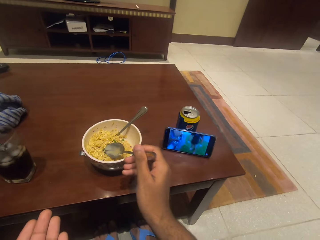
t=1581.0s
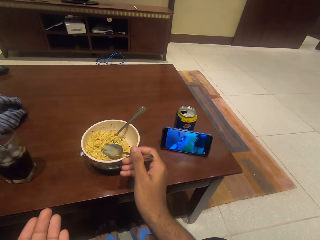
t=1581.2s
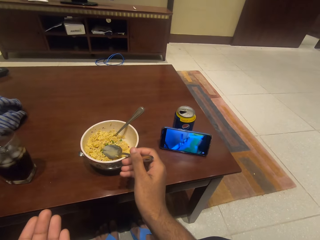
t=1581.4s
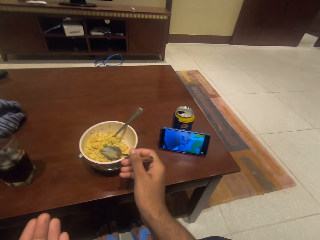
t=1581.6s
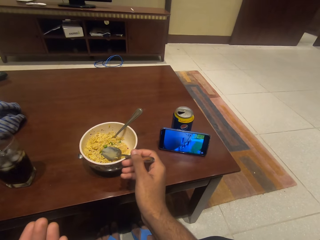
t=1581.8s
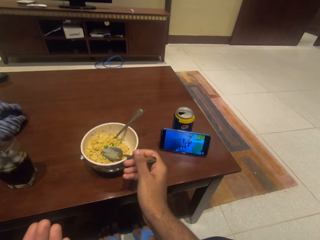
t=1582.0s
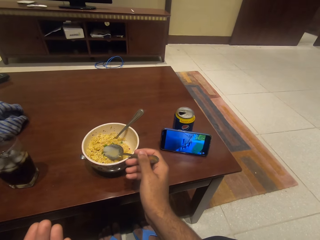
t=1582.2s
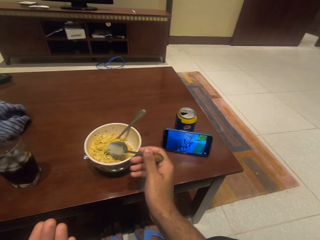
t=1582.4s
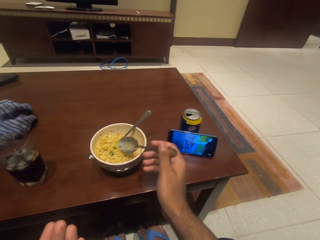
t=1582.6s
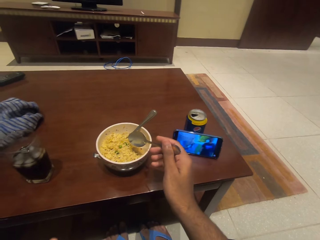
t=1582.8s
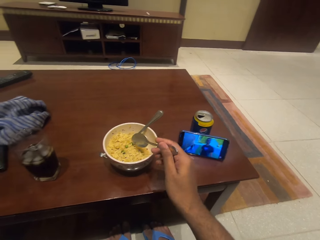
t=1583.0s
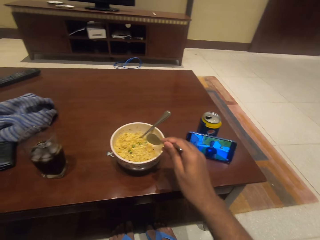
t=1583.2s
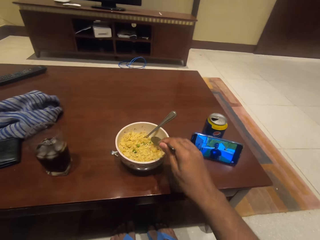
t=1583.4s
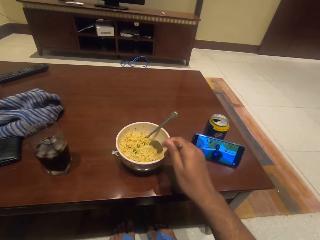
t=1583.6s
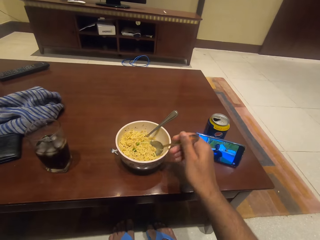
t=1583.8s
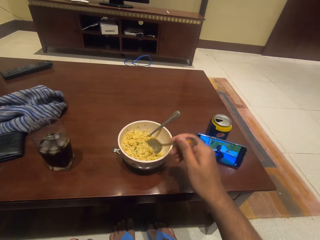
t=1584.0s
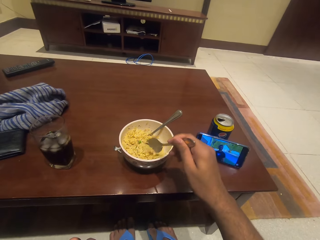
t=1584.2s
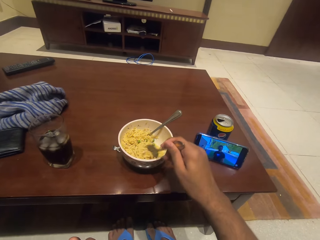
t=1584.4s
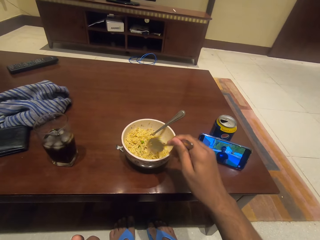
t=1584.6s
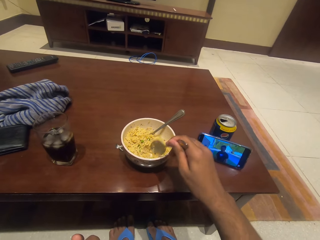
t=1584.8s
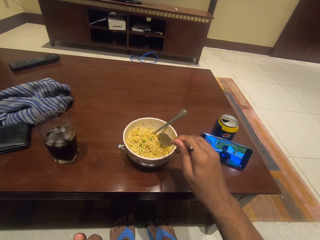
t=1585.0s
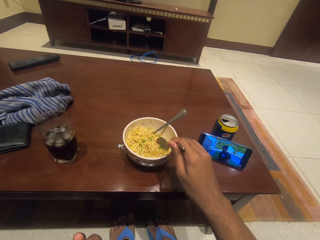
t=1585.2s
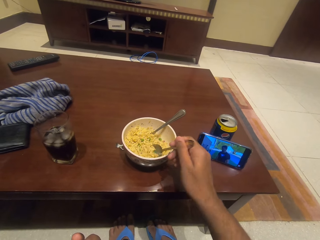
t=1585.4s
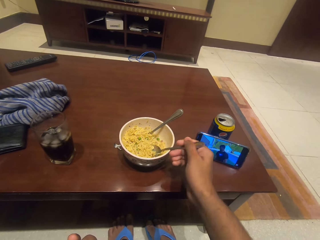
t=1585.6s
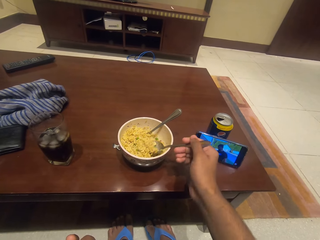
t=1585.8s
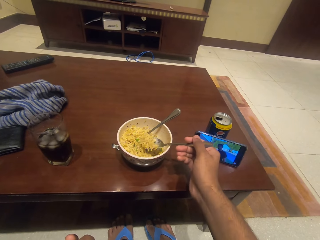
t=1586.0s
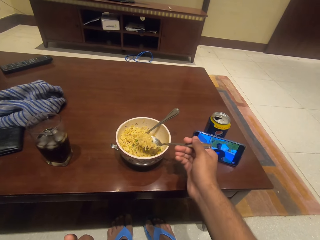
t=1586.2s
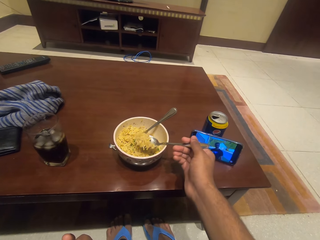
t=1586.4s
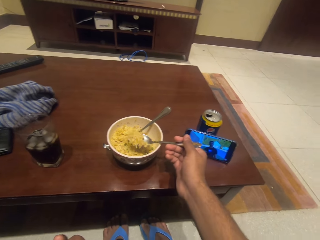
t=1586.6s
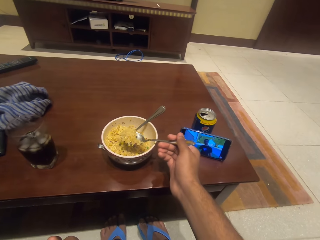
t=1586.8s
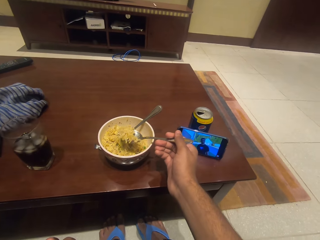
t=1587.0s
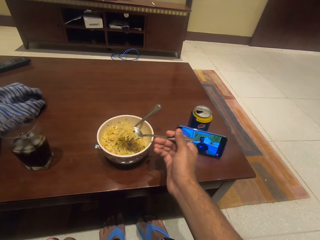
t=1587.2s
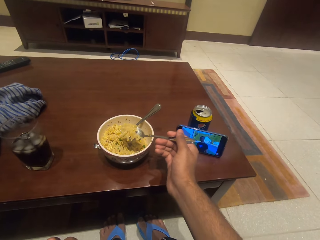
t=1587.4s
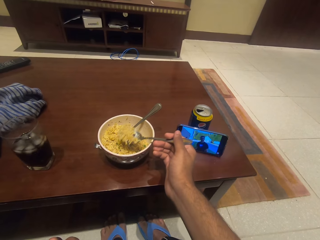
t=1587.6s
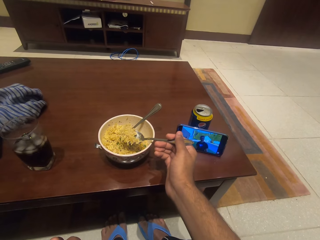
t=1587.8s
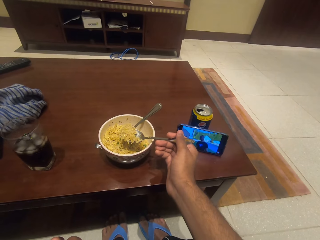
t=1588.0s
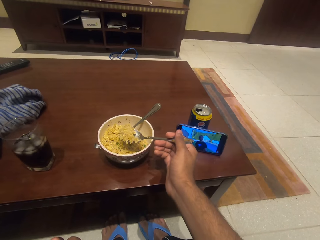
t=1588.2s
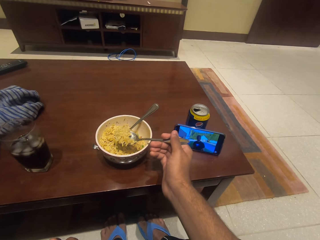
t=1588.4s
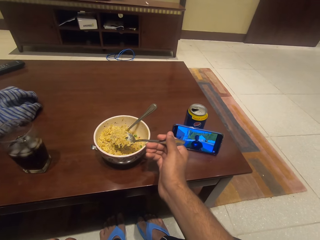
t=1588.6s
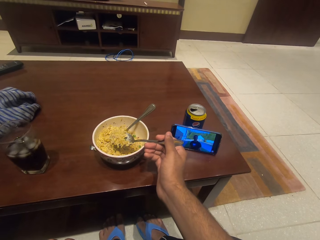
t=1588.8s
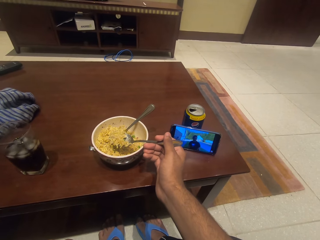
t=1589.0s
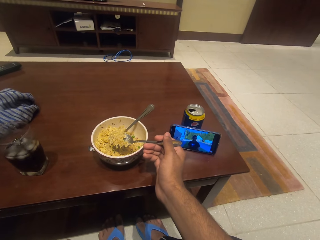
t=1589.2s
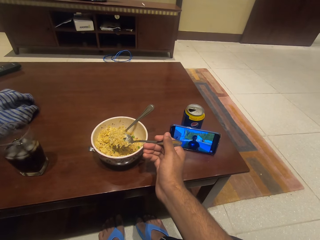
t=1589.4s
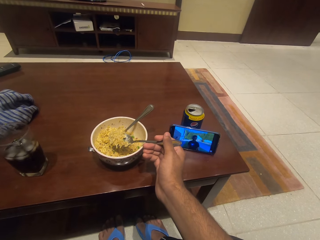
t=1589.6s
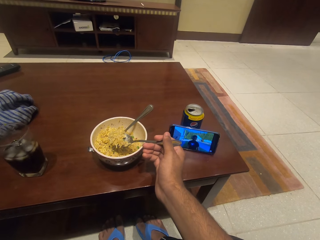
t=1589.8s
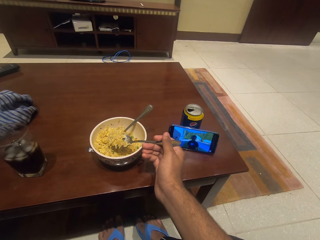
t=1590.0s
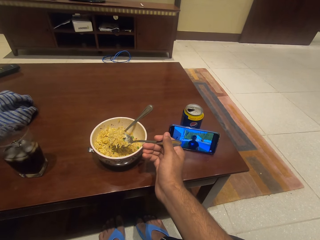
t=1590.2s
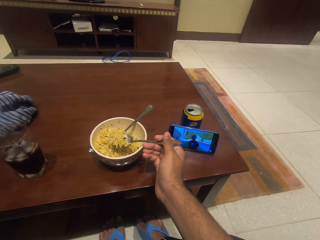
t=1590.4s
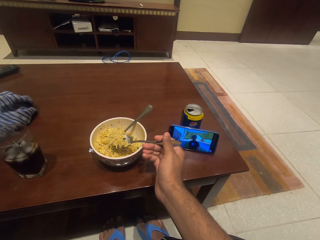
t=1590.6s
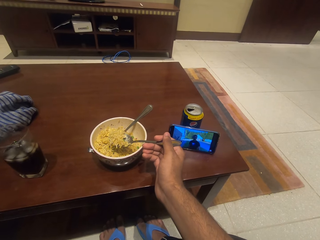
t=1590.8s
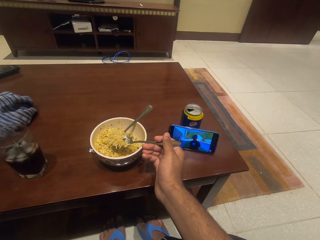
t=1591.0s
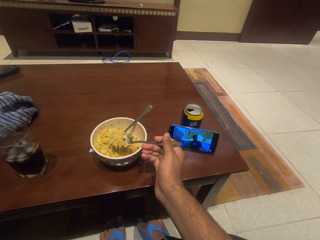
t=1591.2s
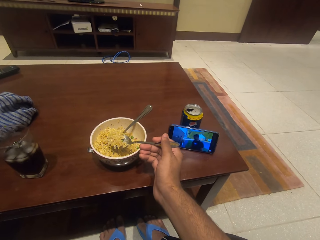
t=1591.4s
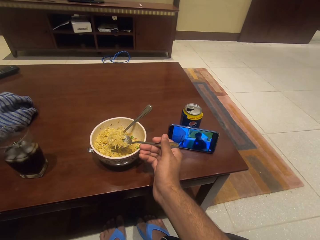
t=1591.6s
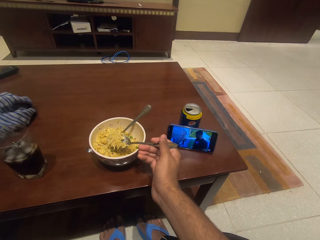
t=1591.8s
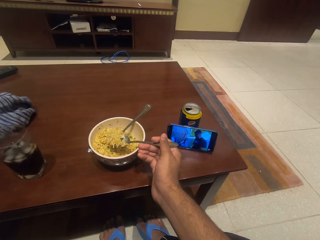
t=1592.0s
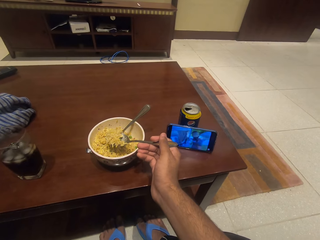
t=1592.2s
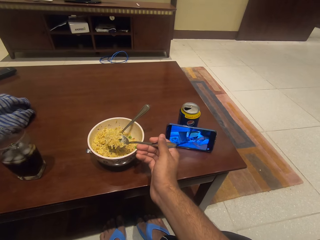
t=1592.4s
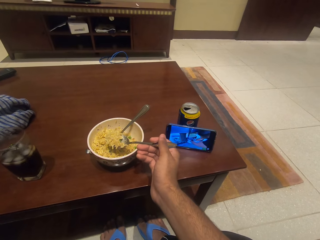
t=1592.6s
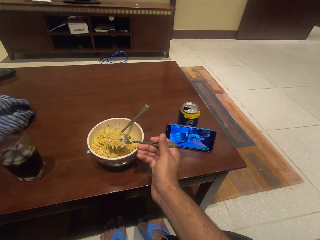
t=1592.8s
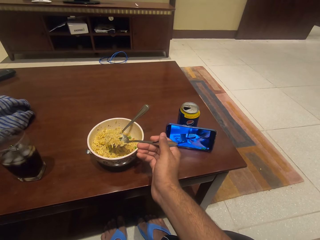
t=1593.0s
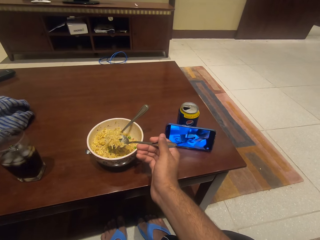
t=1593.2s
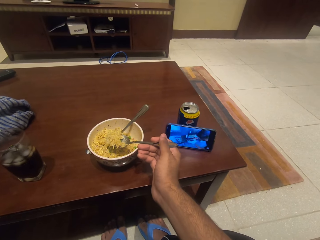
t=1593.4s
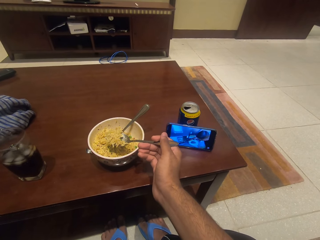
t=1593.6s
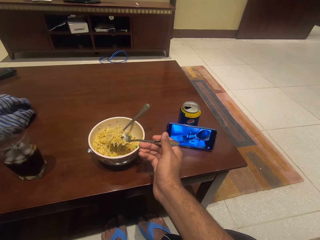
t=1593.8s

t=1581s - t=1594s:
The camera wearer scoops noodles from the bowl with the spoon. They watch the movie on the phone.

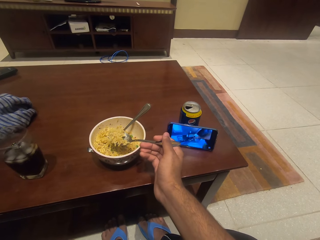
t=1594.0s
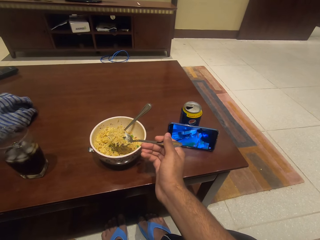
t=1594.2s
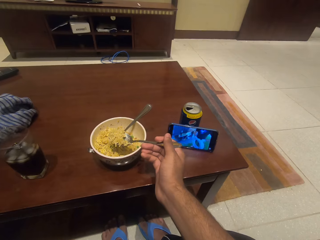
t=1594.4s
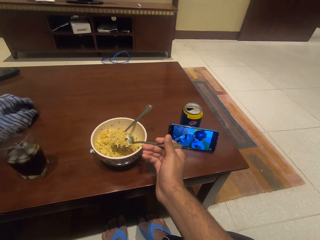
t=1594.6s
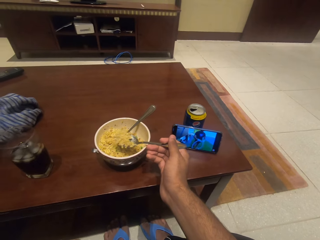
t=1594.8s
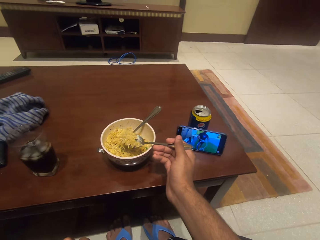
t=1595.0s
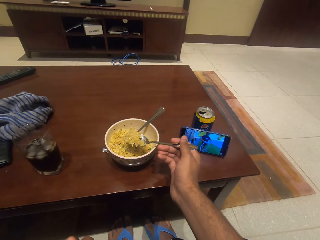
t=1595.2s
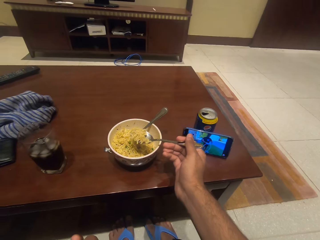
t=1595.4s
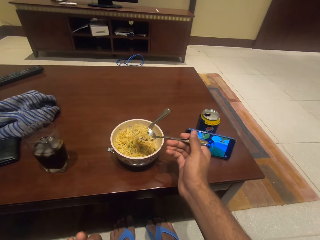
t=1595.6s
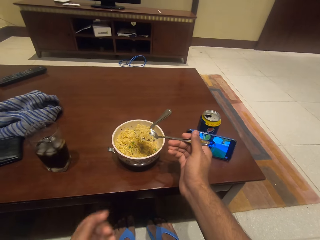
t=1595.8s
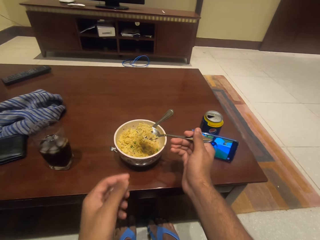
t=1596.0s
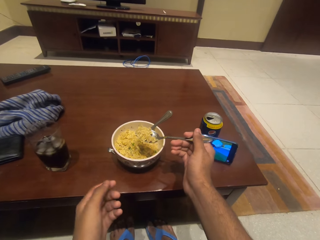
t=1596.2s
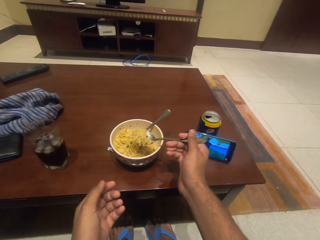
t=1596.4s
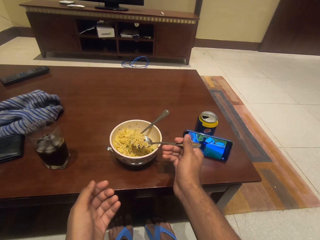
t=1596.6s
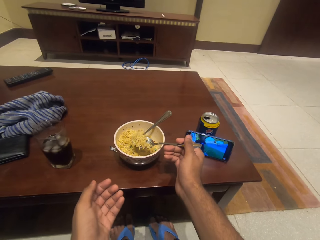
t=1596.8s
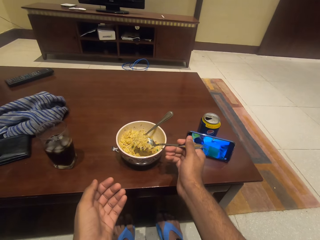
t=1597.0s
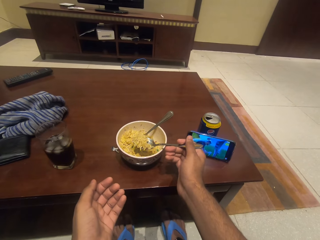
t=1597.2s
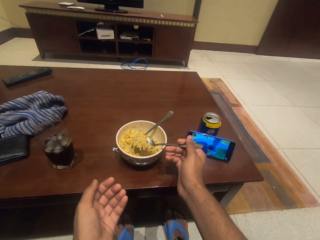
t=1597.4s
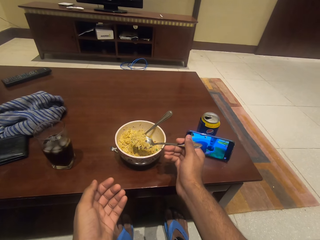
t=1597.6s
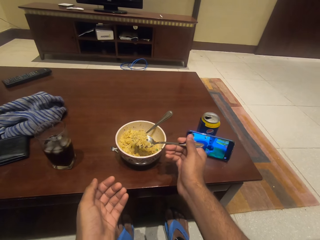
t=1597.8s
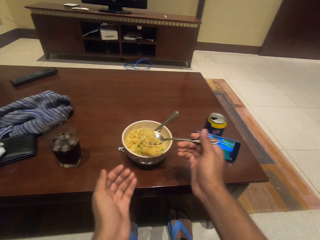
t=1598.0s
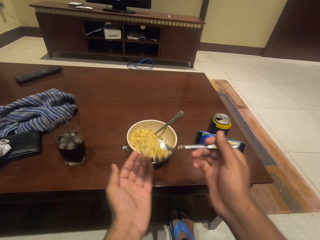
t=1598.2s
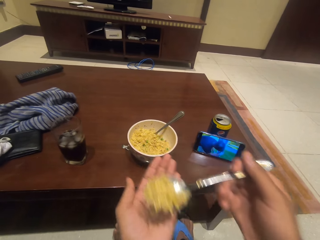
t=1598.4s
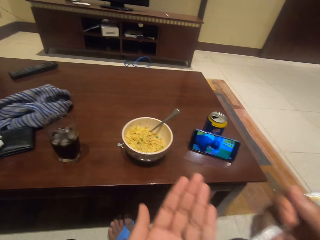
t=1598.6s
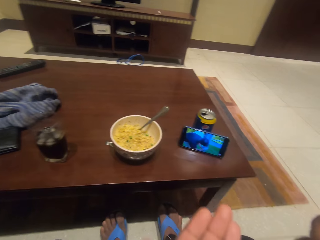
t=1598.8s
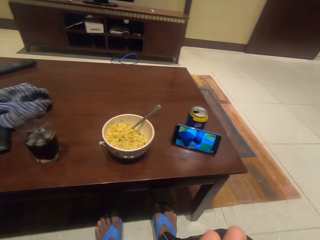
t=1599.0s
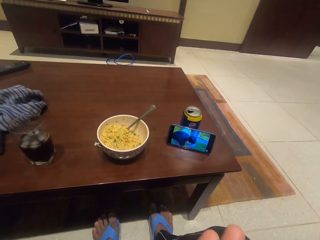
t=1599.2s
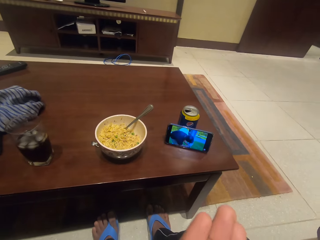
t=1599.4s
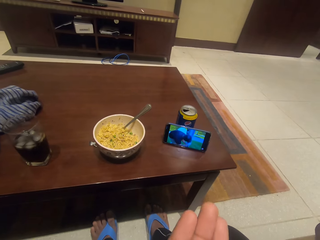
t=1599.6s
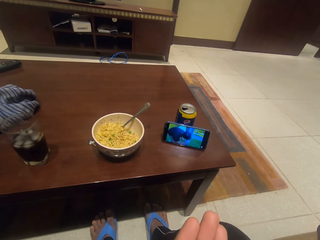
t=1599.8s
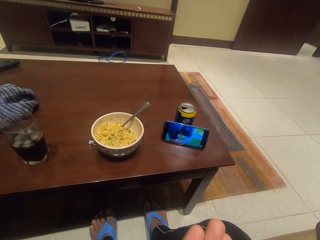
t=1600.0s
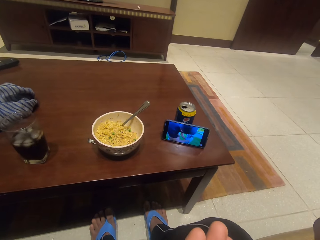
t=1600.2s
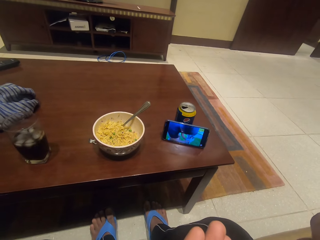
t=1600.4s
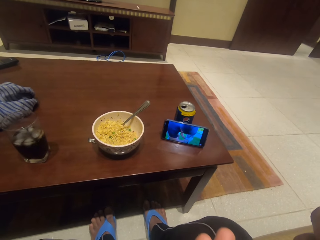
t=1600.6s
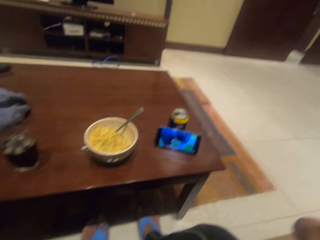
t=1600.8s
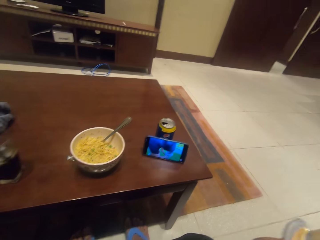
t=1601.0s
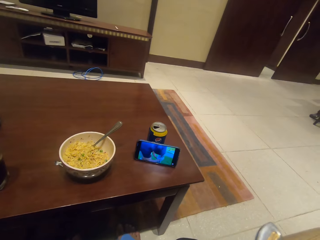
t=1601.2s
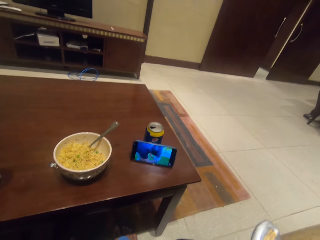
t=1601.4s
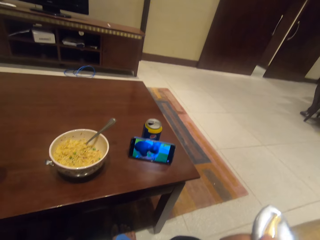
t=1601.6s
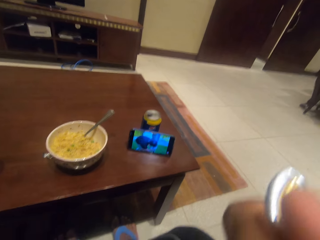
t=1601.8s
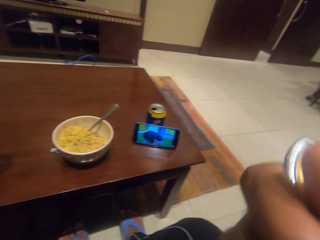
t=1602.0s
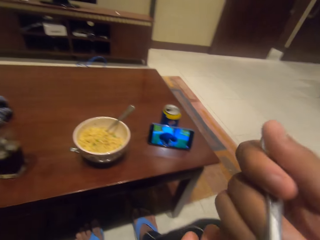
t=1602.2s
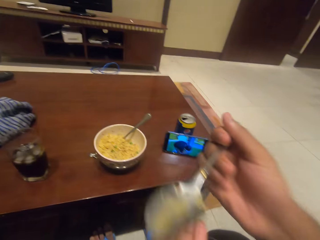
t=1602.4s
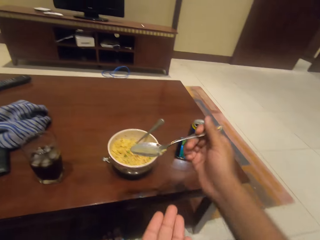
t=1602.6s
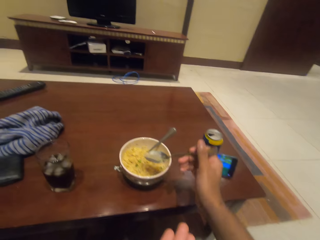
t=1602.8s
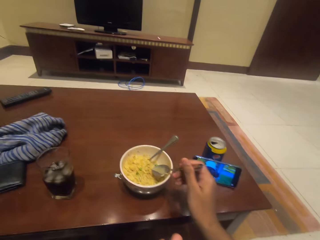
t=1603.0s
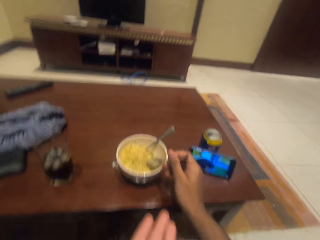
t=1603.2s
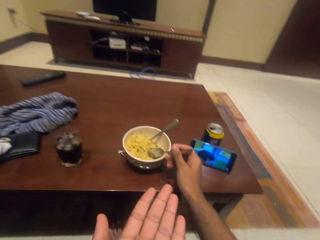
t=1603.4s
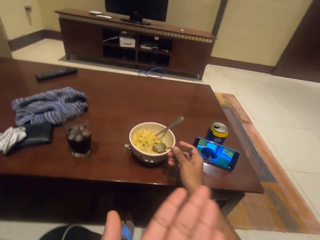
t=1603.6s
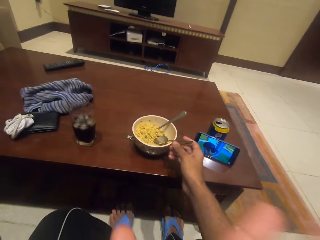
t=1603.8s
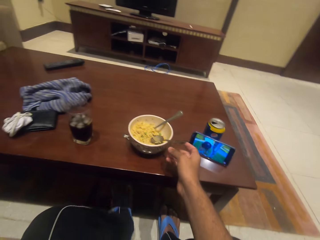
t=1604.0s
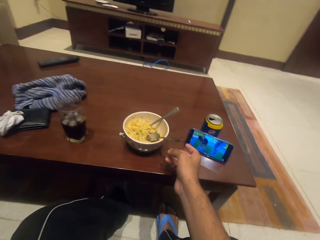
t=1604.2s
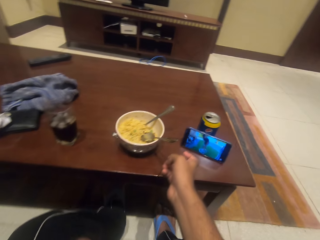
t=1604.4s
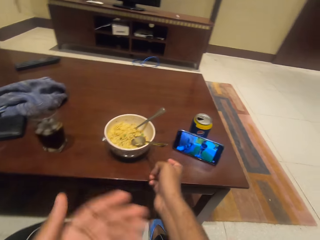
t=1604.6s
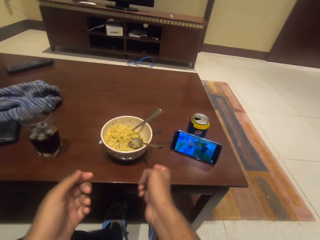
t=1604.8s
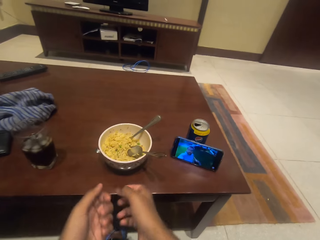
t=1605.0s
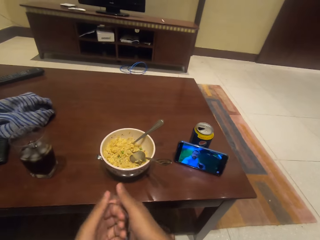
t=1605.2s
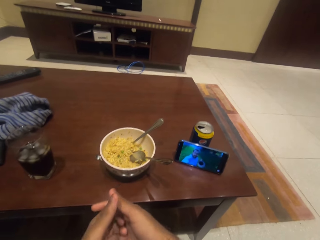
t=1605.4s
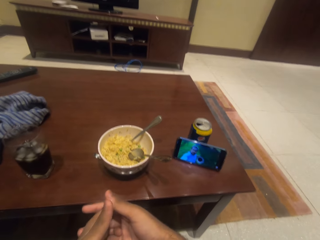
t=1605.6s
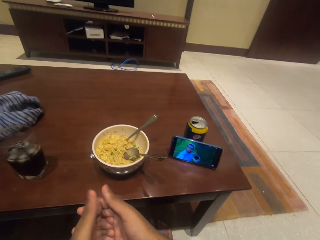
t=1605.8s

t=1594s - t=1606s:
The camera wearer bites the noodles on the spoon. He puts the spoon in the bowl with noodles. He puts his hands together.
